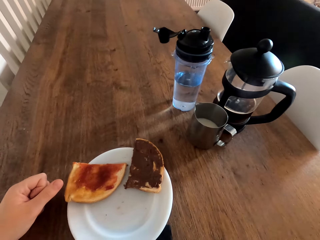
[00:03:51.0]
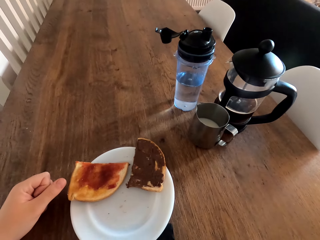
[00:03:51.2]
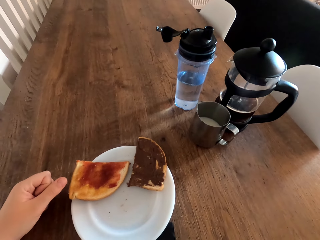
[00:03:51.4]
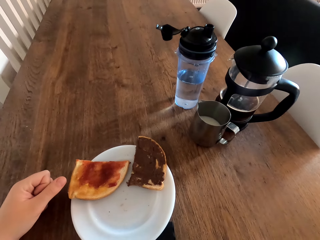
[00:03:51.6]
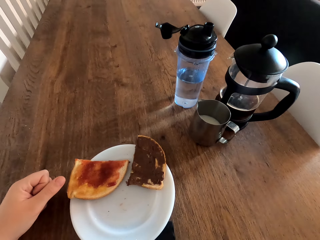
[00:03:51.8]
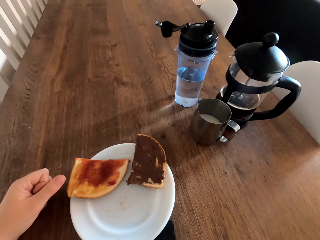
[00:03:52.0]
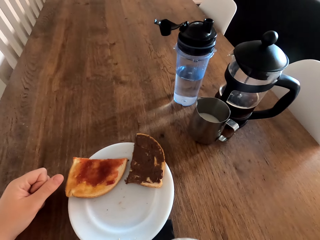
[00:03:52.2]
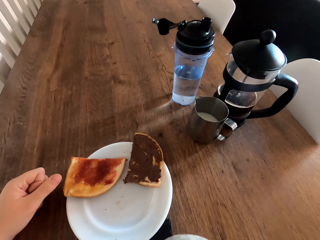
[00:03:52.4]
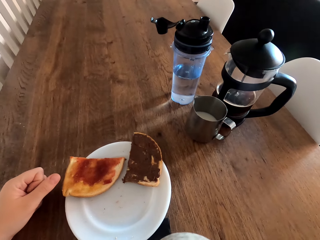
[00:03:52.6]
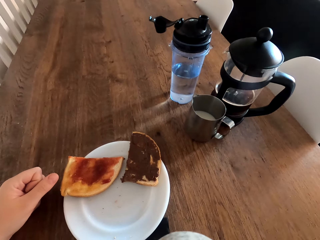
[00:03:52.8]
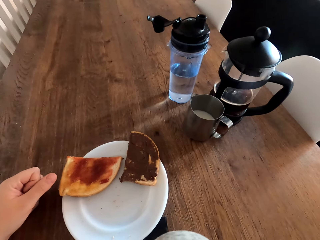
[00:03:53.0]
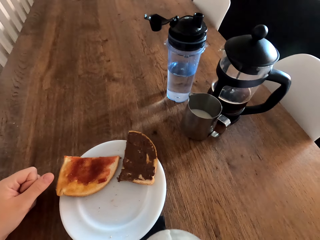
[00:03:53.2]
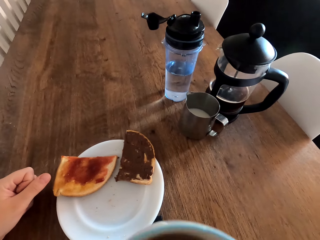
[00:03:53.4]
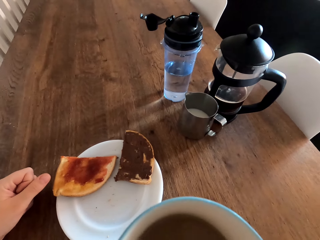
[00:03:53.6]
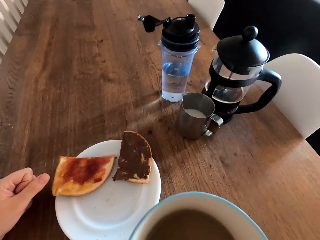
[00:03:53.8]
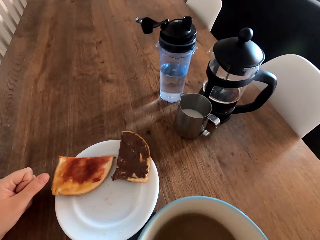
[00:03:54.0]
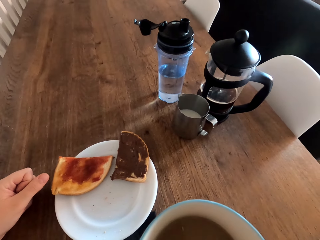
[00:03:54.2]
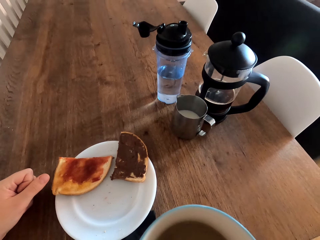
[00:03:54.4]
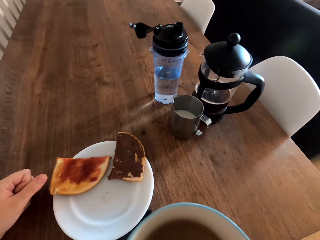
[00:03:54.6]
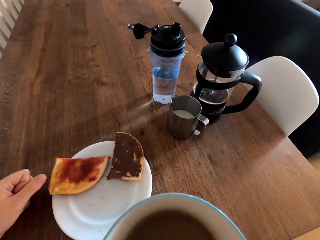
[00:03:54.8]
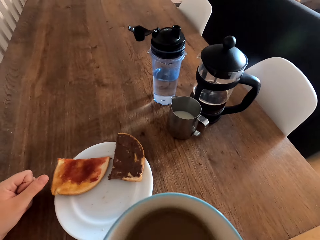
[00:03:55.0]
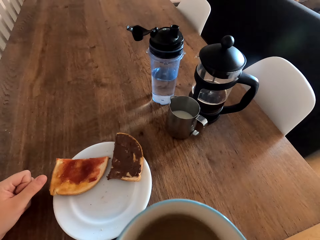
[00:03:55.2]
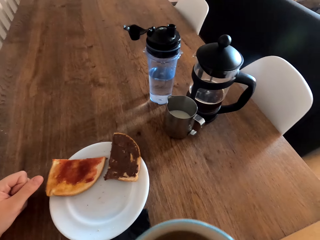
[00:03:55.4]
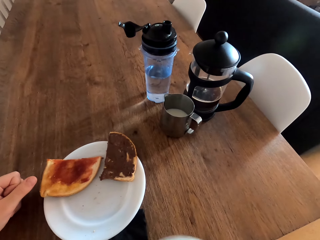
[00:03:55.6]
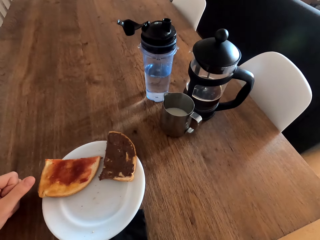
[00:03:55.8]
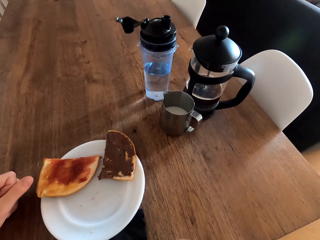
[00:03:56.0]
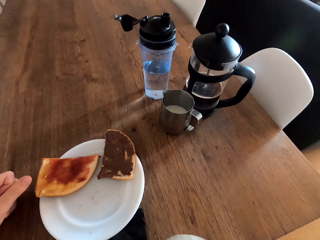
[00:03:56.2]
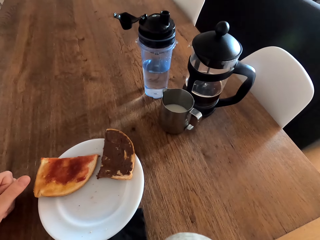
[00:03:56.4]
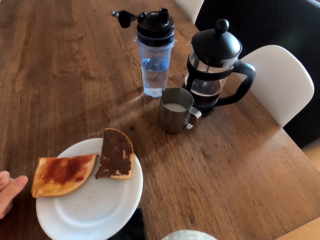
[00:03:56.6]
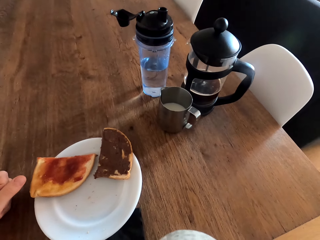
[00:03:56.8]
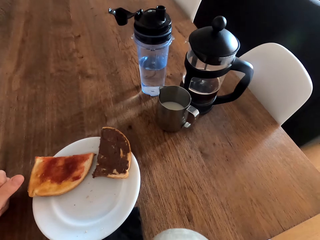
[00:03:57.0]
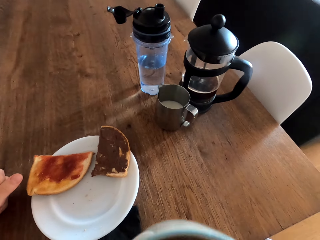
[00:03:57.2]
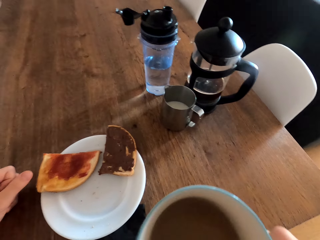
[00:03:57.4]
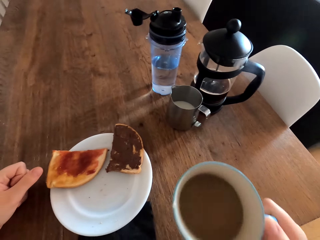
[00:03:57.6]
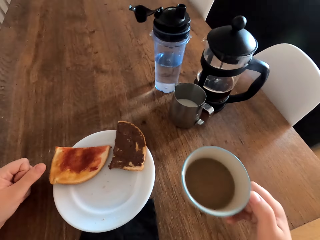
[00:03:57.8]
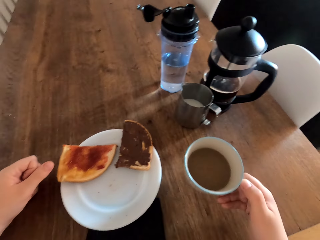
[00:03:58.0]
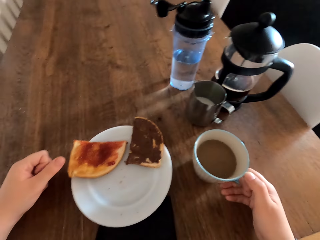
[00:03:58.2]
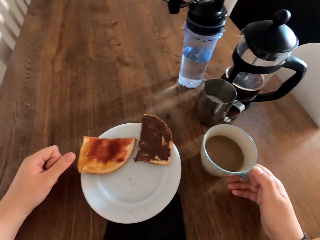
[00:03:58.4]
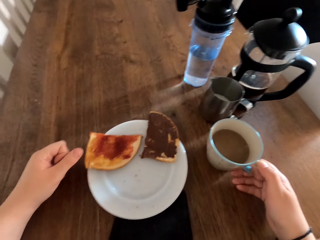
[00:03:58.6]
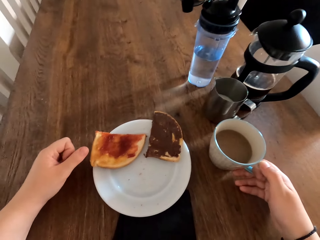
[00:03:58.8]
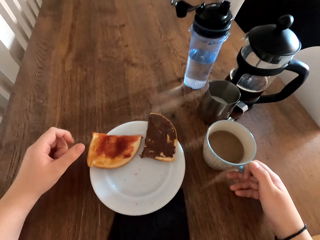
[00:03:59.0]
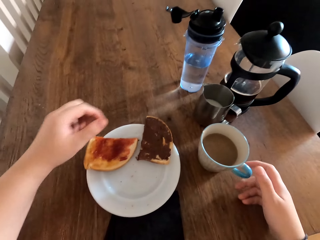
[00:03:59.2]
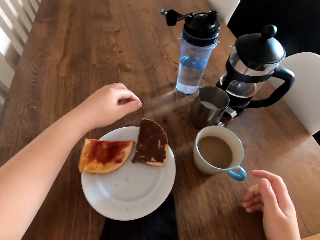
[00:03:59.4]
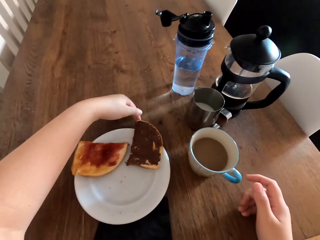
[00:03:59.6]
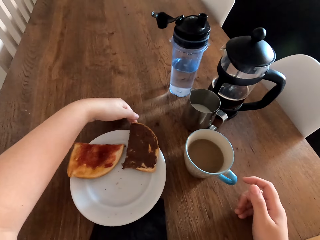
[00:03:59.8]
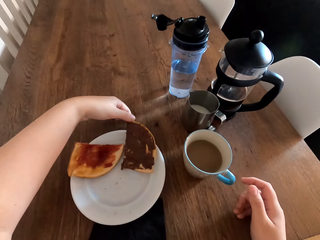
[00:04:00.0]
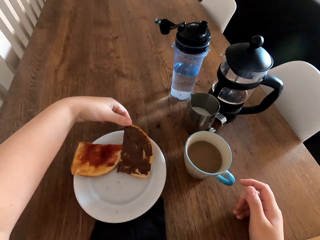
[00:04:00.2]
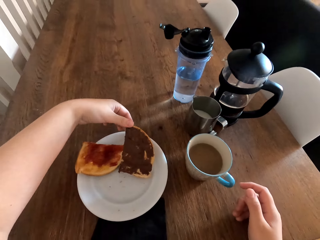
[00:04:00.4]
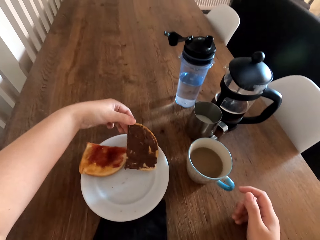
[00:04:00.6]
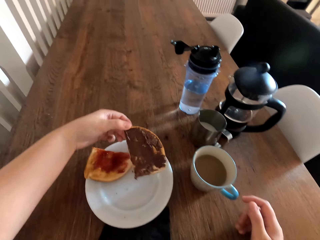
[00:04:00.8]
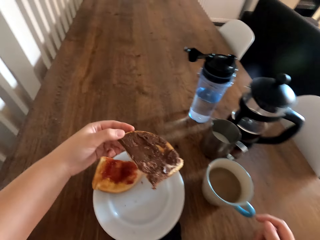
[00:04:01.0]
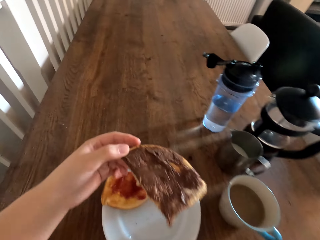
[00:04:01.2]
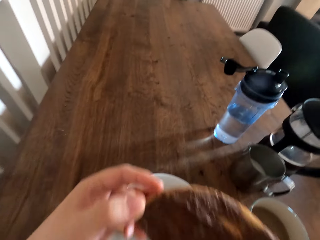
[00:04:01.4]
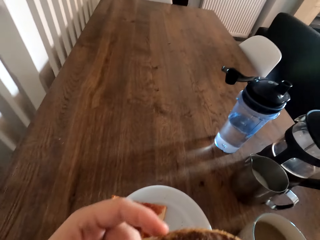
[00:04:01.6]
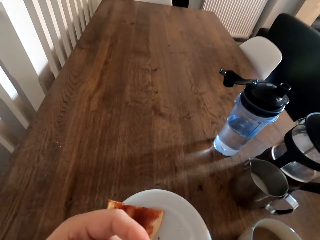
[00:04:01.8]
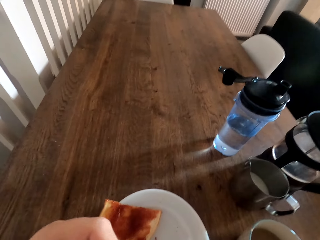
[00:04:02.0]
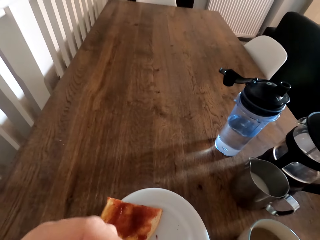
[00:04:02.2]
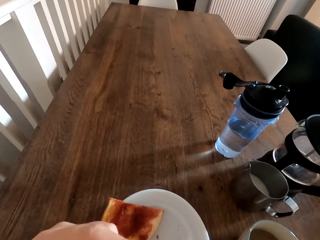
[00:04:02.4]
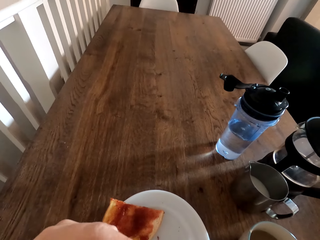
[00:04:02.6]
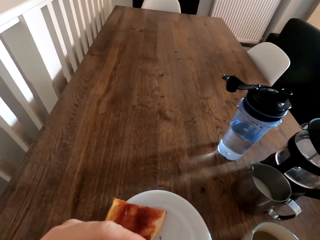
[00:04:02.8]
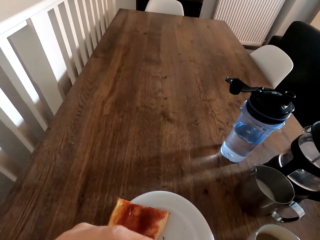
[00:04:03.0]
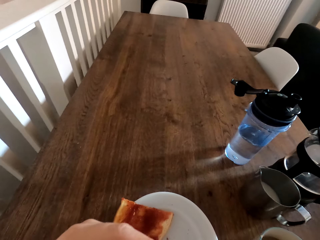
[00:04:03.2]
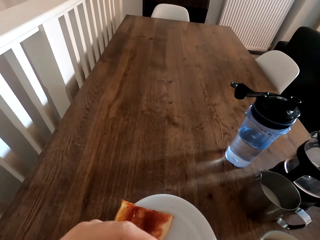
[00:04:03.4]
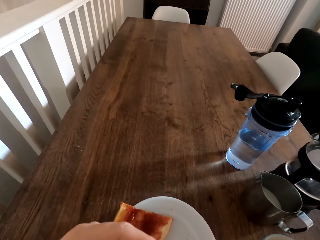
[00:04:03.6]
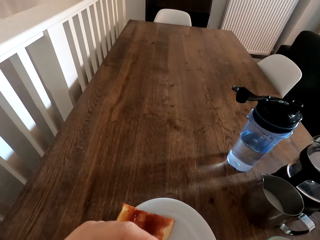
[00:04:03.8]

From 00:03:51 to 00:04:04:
The camera wearer sips tea. They put the cup down. They take a bread. They bite the bread.

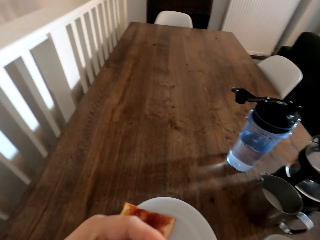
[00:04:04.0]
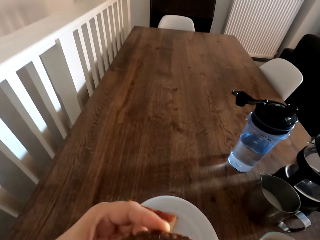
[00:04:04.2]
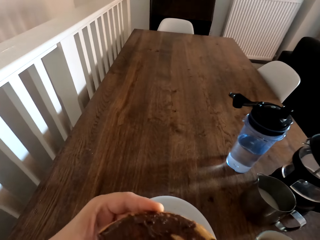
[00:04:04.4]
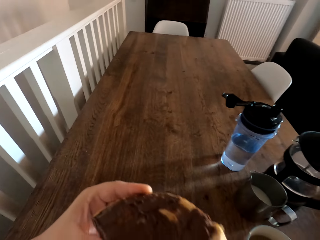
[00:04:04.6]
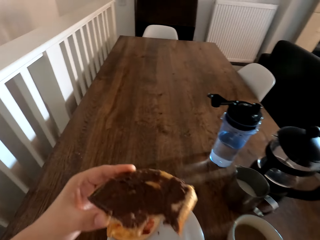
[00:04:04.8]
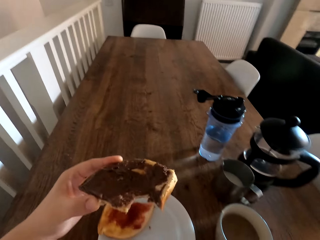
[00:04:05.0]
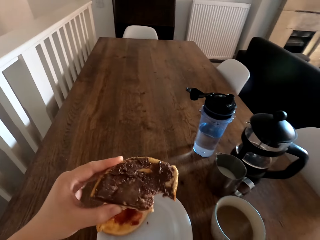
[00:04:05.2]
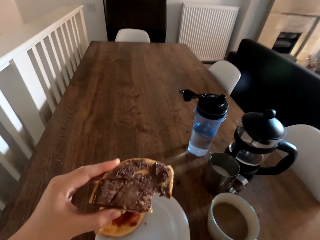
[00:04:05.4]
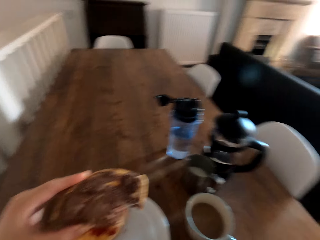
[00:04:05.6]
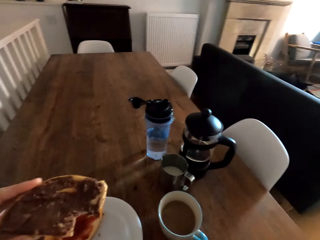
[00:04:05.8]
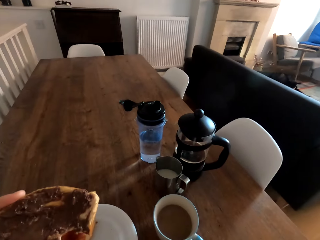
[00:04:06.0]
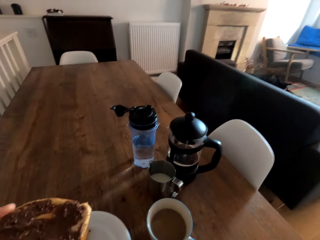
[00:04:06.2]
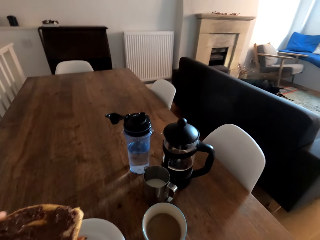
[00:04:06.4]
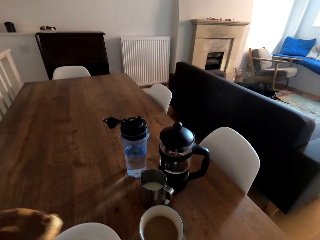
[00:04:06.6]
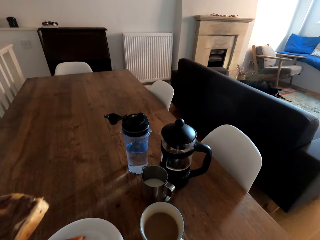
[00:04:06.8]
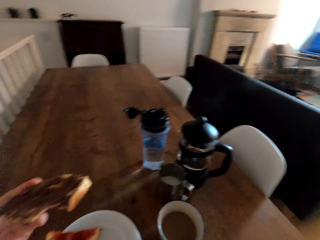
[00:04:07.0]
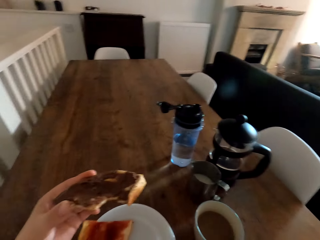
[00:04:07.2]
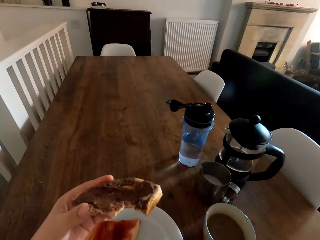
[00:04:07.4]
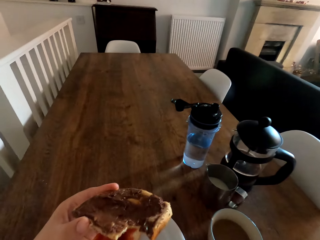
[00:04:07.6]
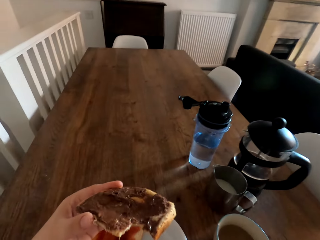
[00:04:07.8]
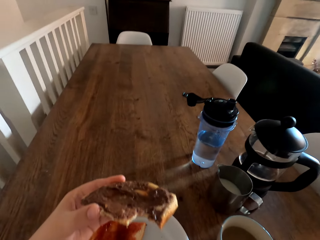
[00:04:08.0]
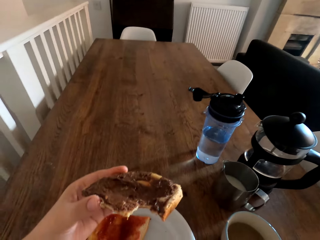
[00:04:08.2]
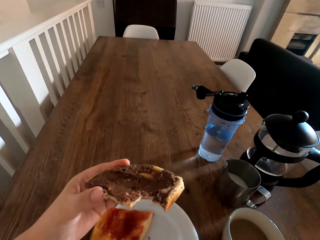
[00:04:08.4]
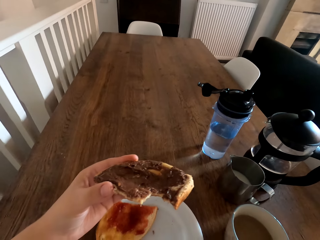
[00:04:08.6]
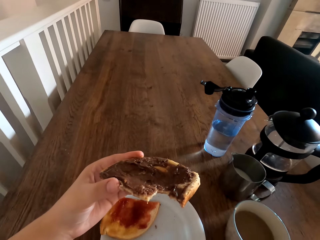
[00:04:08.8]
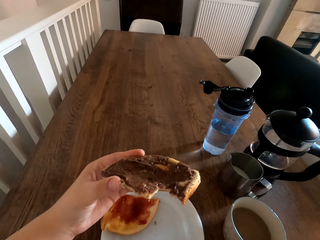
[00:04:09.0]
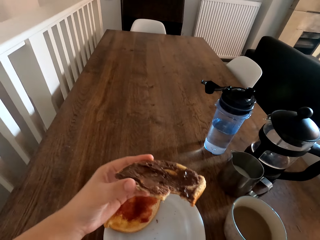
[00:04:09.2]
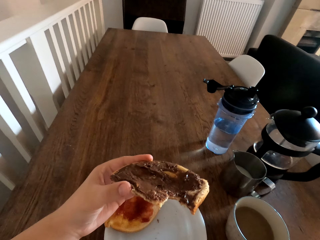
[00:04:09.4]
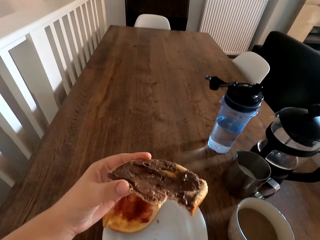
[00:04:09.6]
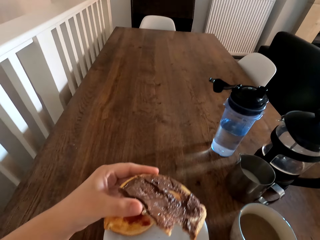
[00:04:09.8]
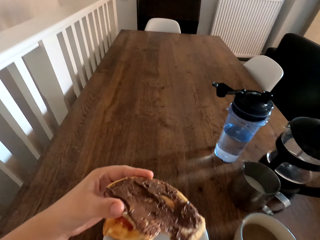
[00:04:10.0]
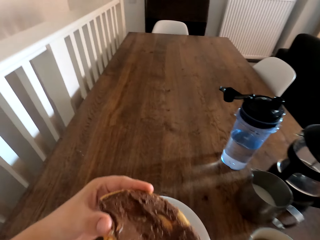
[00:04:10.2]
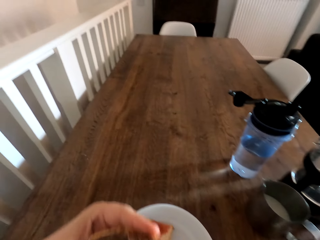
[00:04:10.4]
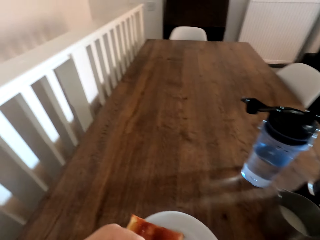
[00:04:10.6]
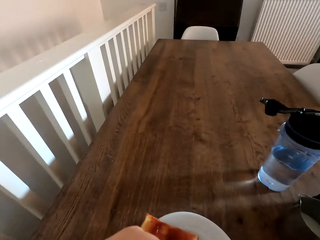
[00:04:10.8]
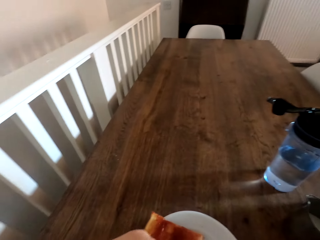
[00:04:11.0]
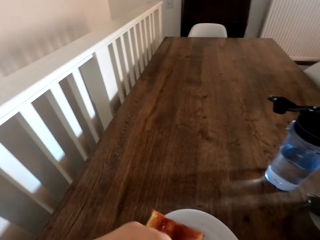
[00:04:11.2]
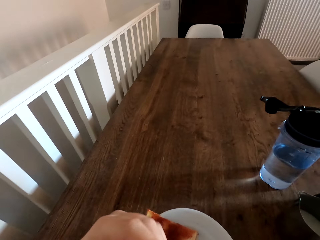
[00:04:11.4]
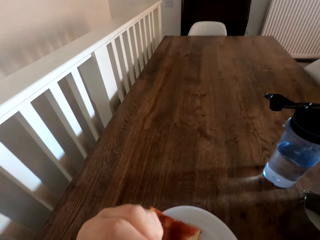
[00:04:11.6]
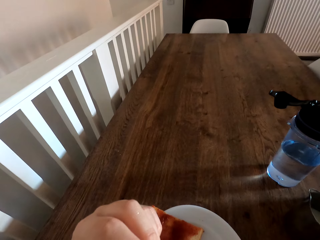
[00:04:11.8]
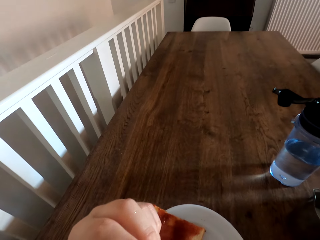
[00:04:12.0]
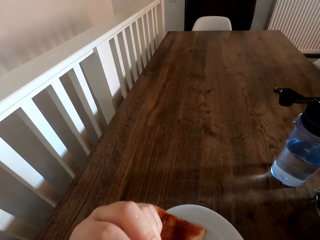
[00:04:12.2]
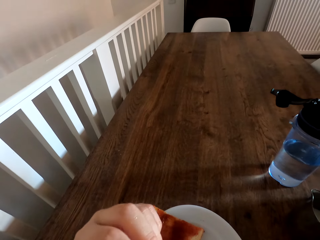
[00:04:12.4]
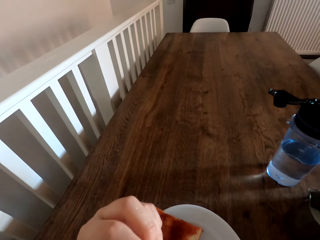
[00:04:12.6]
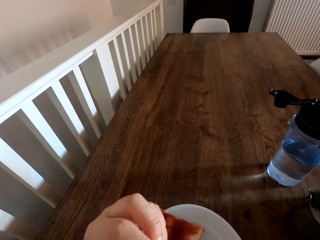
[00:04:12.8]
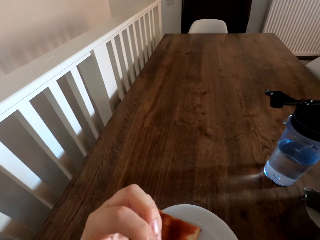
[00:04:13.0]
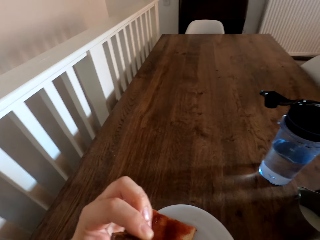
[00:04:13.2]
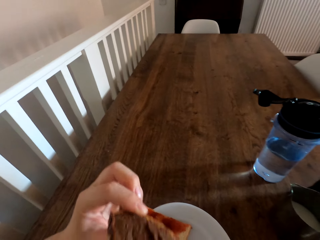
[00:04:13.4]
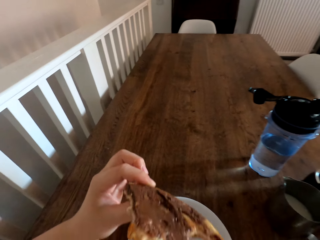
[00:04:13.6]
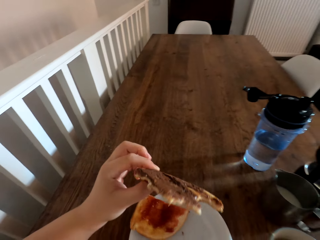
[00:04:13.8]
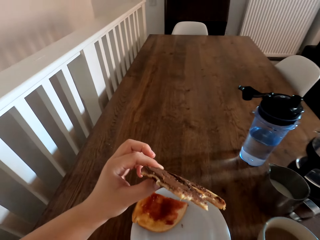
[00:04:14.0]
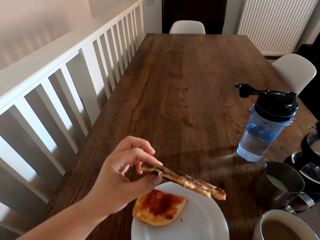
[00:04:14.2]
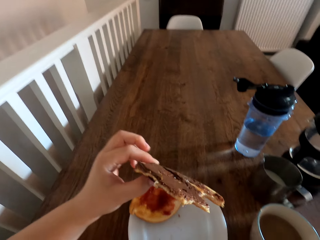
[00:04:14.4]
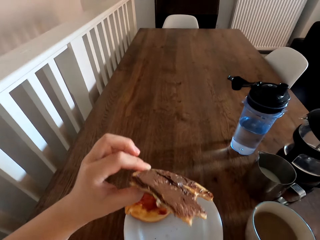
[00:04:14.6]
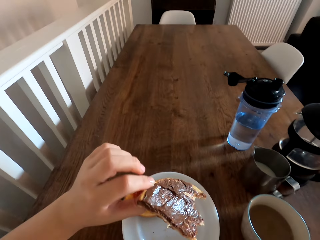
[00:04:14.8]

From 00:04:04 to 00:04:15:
The camera wearer holds the bread. They bite the bread. They hold the bread.
